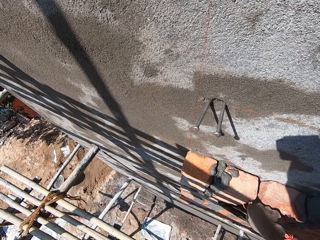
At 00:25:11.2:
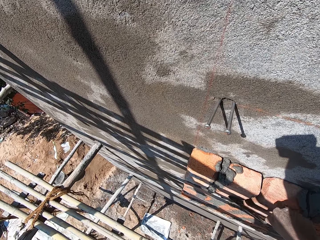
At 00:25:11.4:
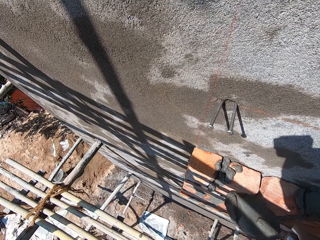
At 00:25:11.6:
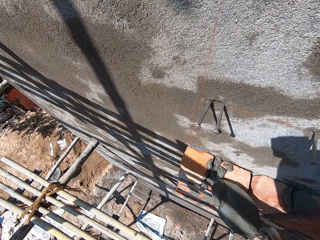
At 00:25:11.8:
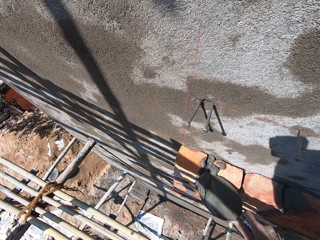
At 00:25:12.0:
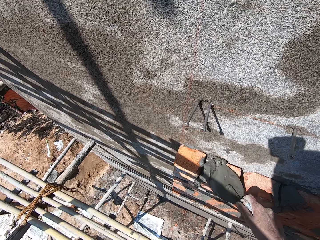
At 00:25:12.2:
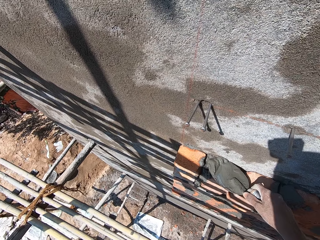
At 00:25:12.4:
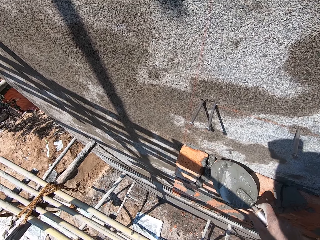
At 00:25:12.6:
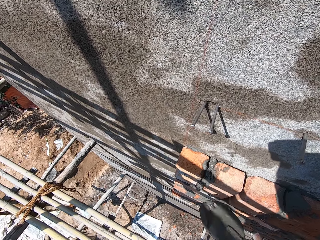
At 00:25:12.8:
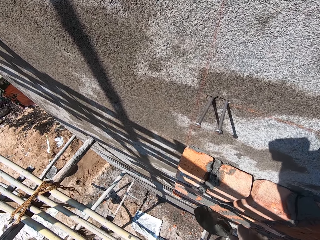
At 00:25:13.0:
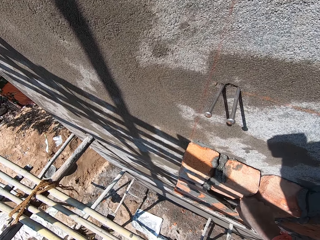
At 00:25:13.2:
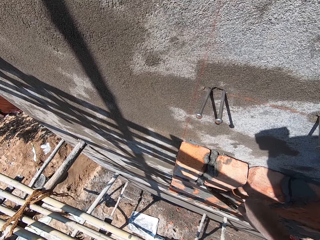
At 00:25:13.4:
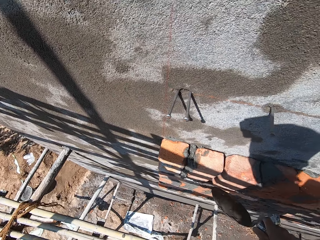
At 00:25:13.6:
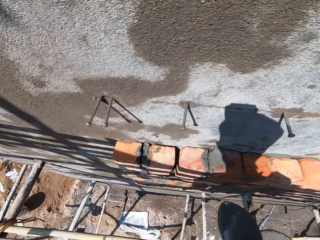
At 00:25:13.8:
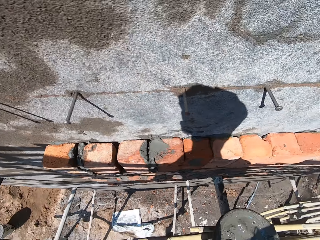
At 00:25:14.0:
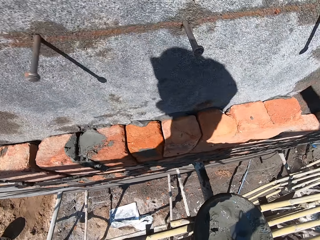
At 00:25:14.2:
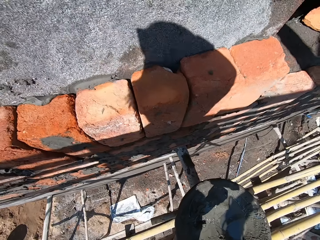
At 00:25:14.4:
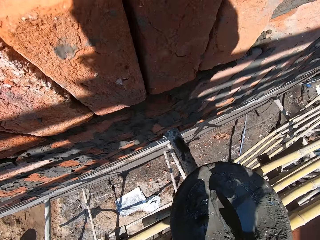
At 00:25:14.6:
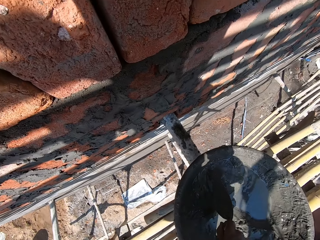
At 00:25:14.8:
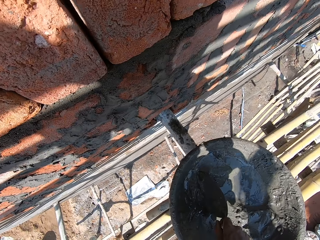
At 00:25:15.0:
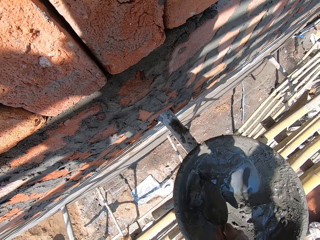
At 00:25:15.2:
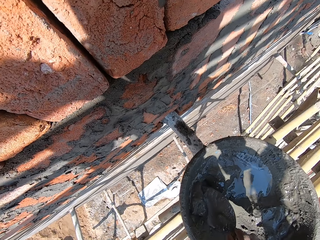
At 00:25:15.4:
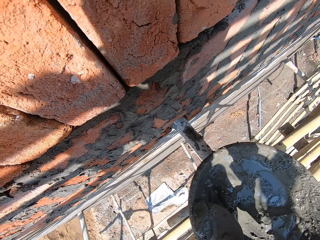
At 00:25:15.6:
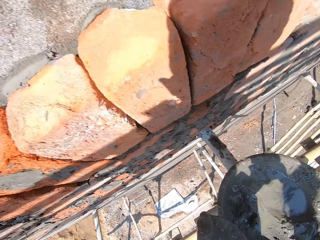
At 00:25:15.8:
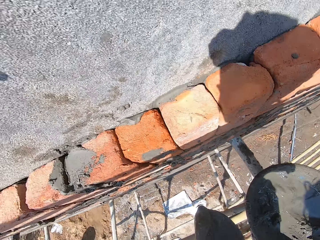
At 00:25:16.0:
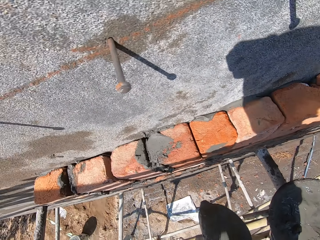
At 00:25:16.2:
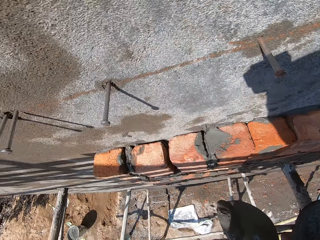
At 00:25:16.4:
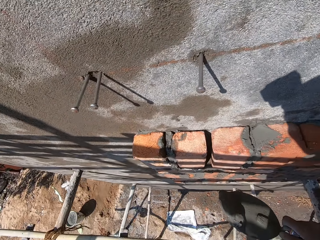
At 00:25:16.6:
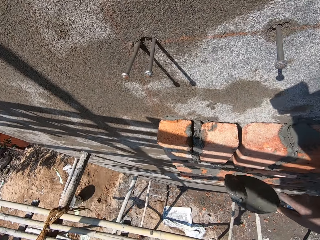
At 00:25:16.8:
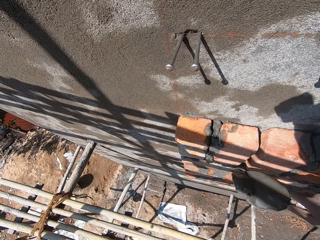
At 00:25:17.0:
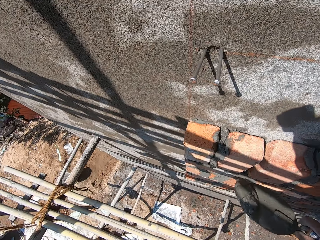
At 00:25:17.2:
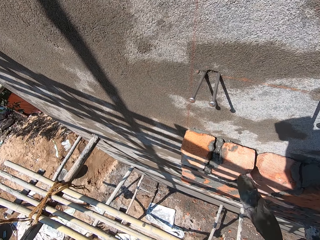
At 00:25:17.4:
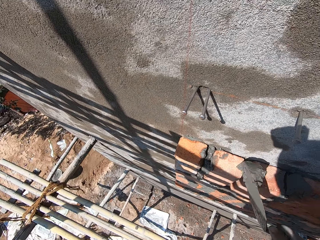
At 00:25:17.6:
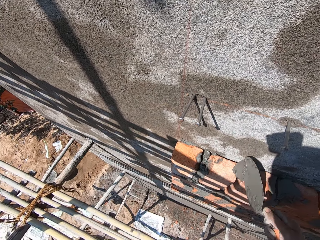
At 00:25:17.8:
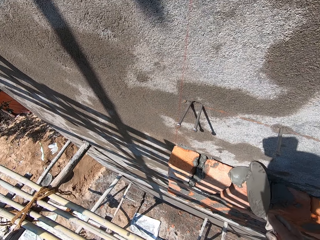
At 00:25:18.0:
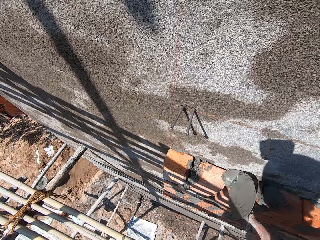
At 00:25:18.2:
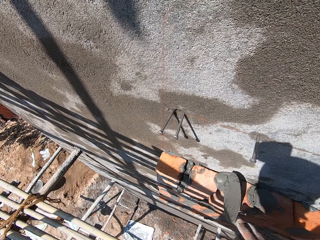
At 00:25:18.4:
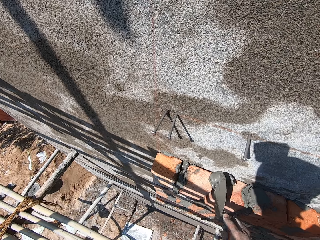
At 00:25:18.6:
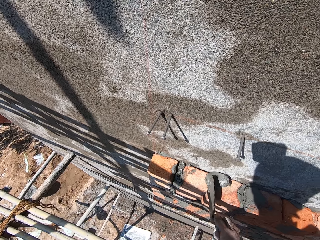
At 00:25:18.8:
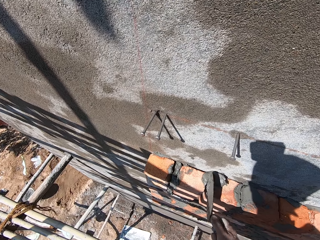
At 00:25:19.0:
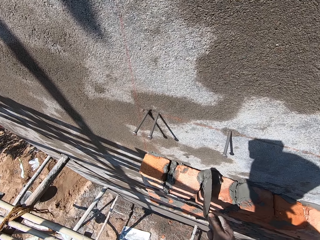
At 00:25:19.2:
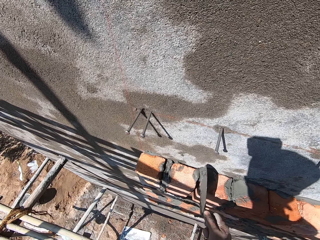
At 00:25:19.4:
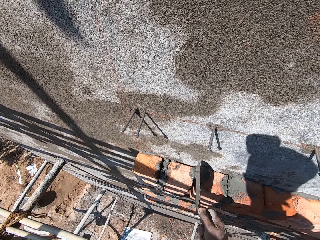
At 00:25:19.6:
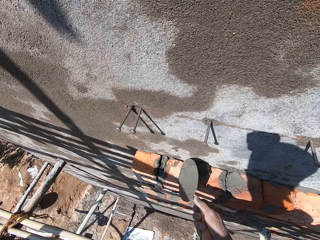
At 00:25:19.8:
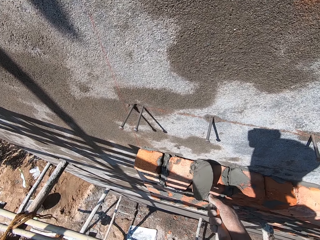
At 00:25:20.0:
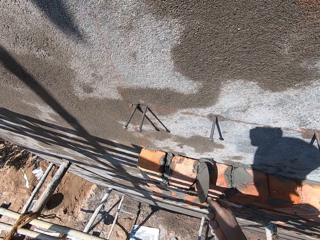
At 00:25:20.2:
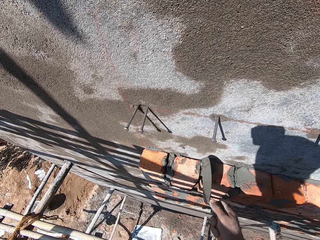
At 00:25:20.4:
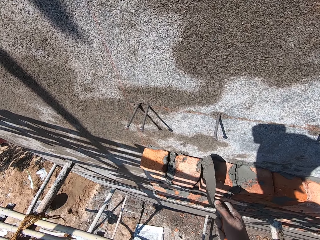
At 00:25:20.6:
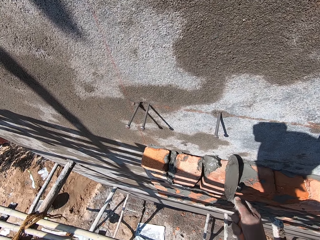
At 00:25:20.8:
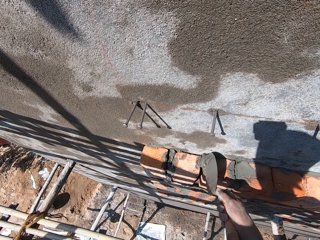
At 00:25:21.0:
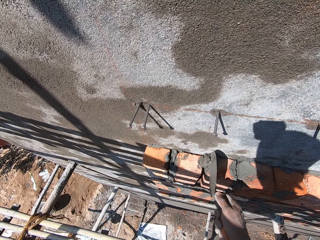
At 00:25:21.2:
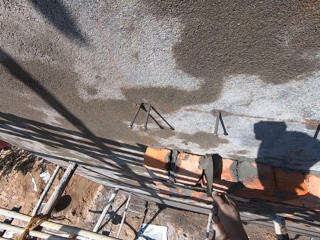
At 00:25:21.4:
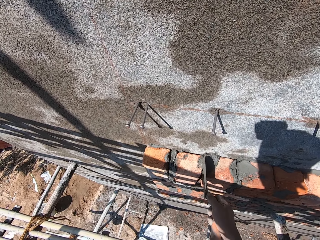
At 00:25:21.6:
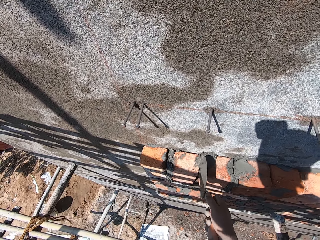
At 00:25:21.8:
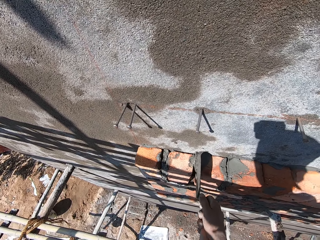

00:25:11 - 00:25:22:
The camera wearer scoops the cement on the bricks with the trowel in his right hand. He places the wet cement on the bricks on the wall with the trowel in his right hand. He scoops some wet cement from the bowl with the trowel in his right hand. He places the wet cement on the bricks on the wall with the trowel in his right hand. He places the wet cement between the bricks on the wall with the trowel in his right hand.

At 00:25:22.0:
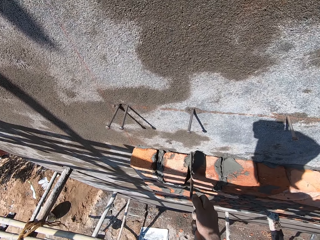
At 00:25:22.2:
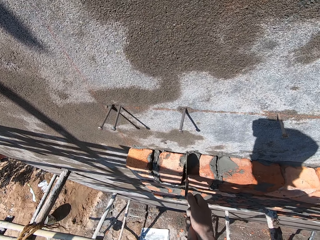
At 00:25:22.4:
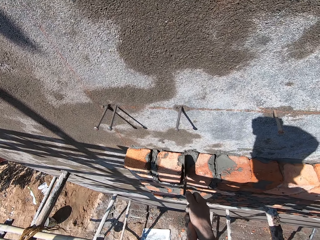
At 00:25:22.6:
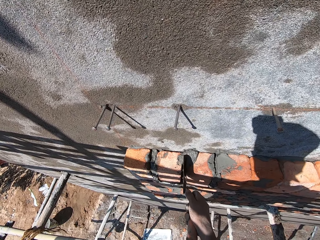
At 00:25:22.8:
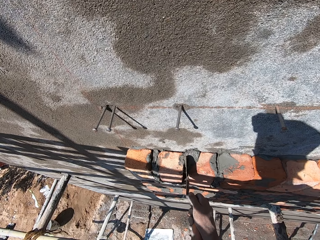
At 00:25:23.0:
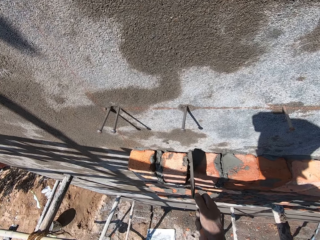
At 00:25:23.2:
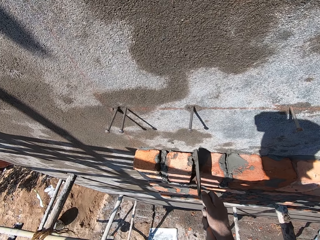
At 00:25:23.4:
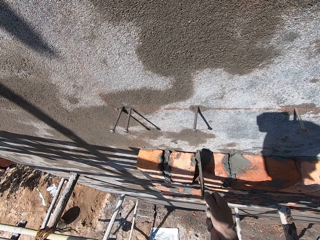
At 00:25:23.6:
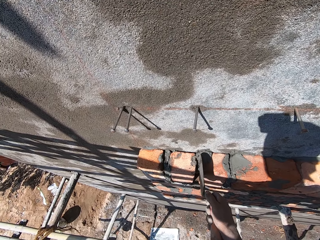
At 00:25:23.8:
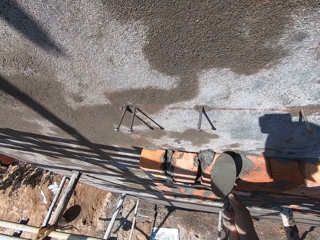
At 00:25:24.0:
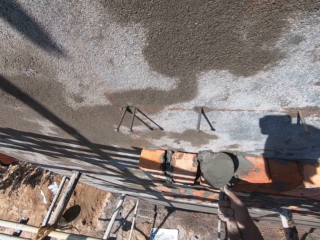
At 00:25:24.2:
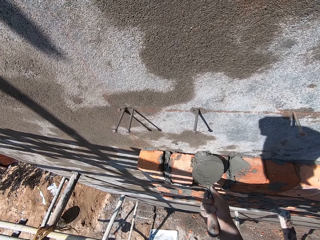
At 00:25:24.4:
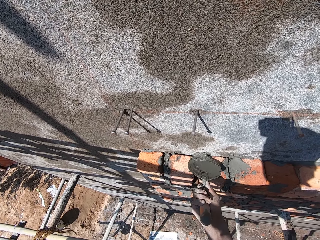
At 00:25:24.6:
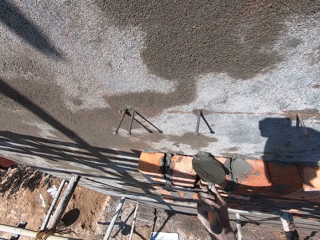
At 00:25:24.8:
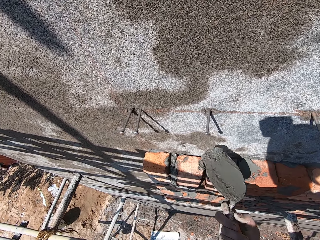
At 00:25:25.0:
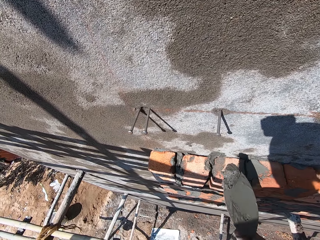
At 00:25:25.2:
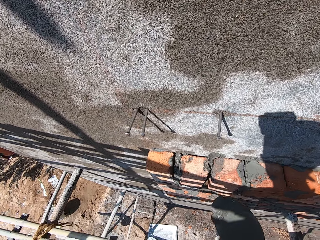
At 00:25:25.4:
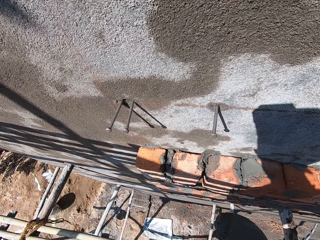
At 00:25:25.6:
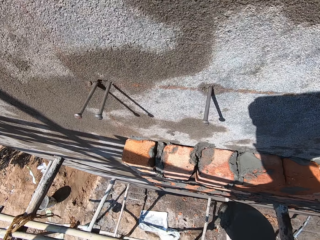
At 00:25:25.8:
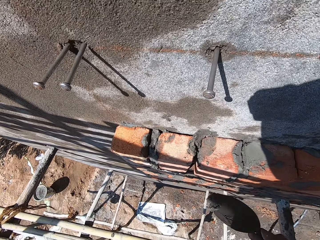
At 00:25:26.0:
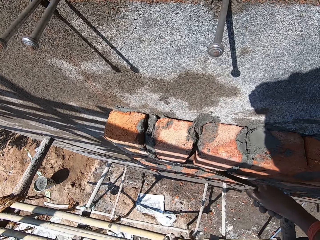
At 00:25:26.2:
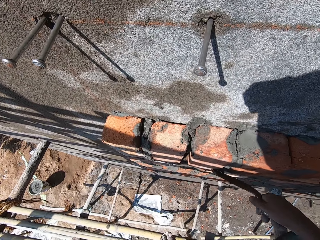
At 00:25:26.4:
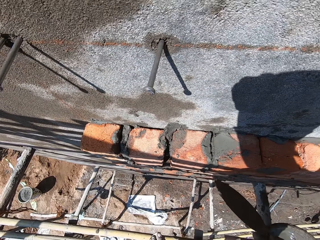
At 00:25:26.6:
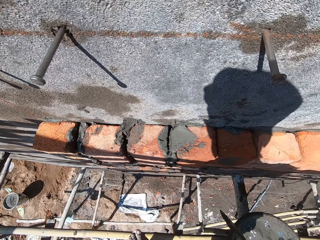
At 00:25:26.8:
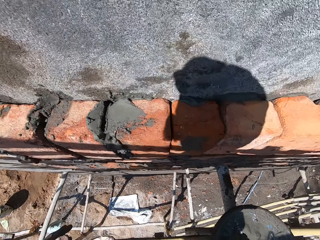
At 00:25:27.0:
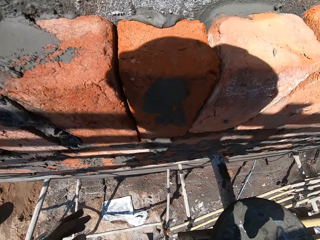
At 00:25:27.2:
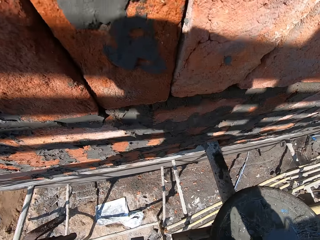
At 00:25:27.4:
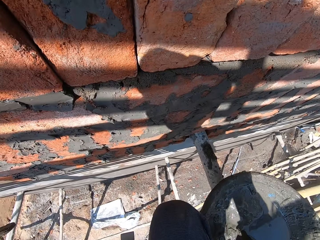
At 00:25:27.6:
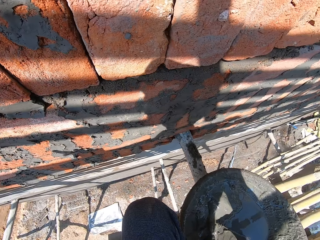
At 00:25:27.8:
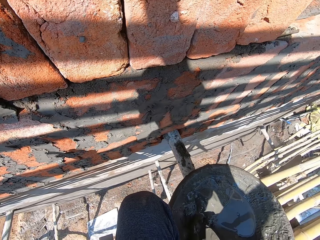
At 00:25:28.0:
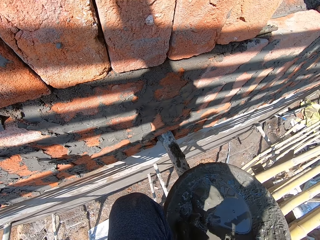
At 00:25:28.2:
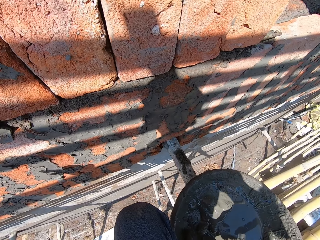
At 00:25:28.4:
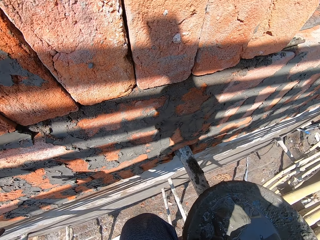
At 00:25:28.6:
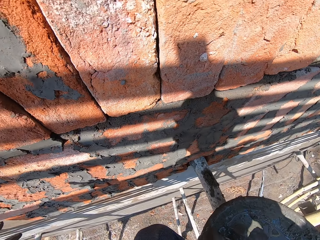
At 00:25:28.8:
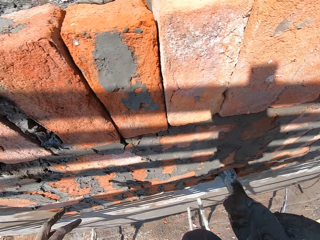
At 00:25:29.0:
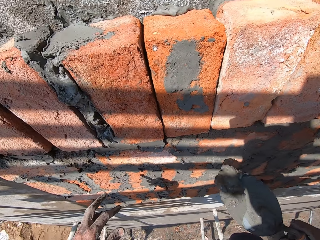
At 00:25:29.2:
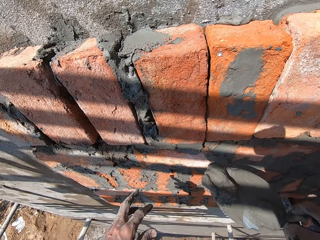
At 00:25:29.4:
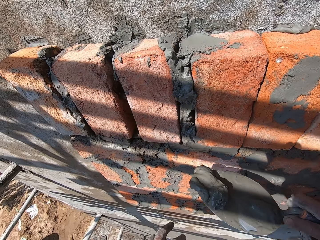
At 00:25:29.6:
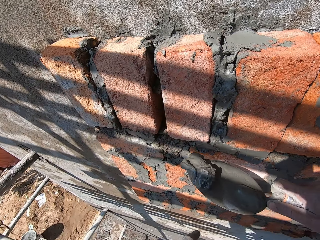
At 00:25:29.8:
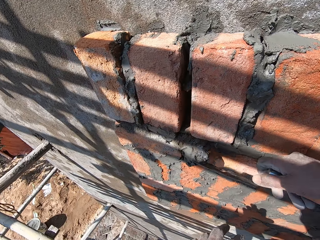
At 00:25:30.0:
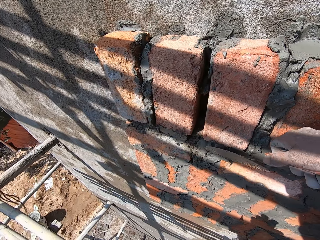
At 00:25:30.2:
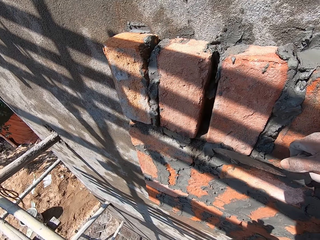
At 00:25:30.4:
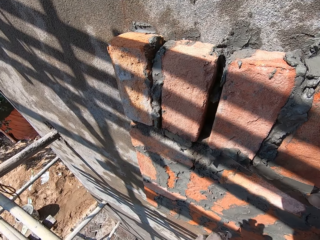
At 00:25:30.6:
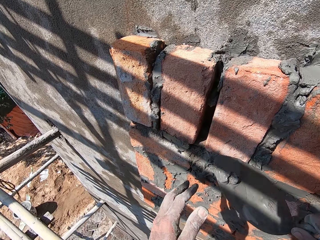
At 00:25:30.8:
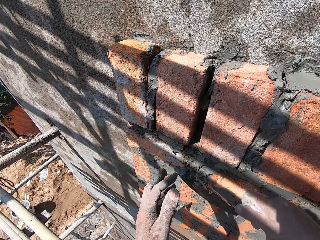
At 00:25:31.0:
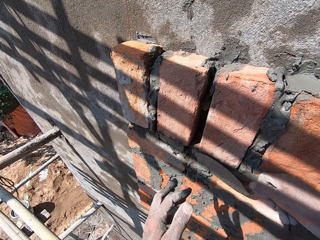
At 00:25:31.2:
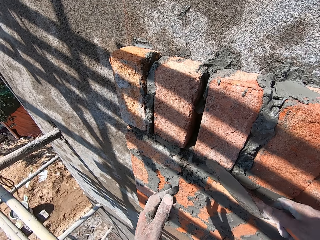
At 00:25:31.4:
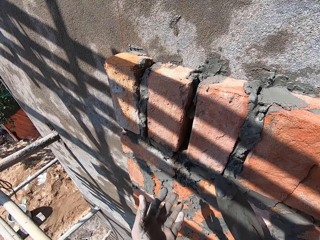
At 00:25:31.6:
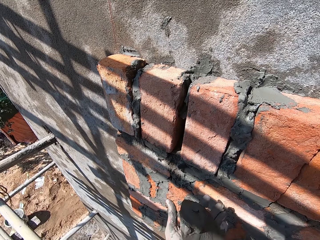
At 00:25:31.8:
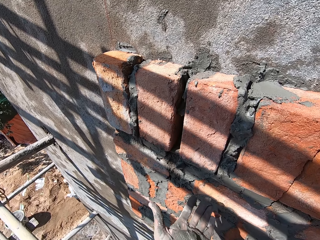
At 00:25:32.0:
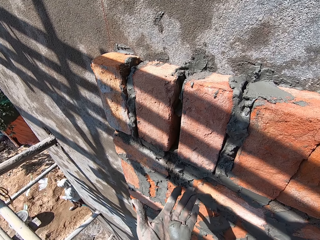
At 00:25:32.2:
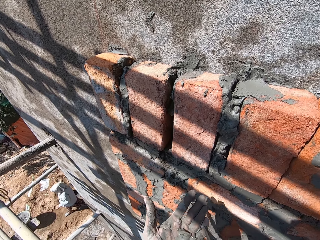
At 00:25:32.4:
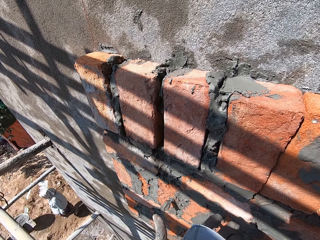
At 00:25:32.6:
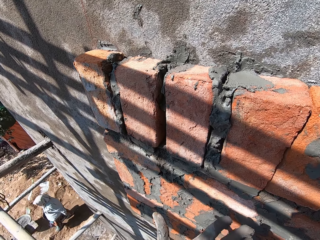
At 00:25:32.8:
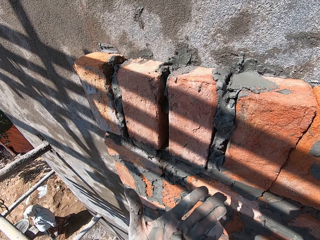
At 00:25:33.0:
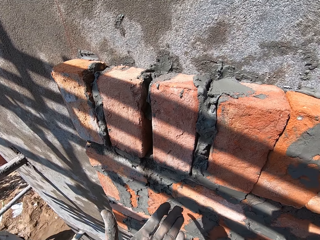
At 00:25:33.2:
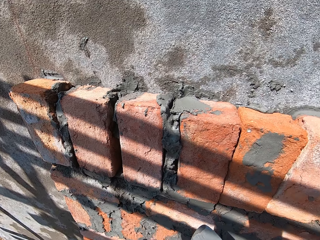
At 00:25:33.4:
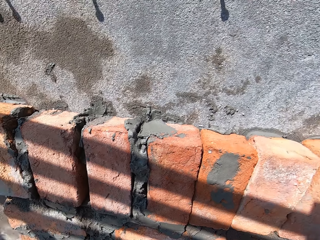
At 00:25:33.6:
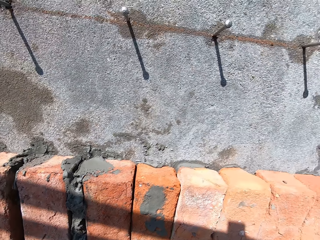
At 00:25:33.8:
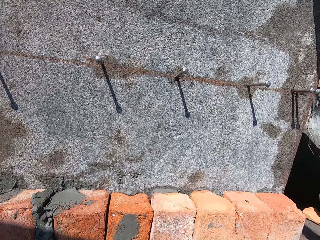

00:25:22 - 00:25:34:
The camera wearer scoops the cement from the bricks with the trowel in his right hand. He places the wet cement on the bricks on the wall with the trowel in his right hand. He scoops cement with the trowel. He converses with a man and another man. He places the wet cement on the bricks on the wall with the trowel in his right hand. He wipes the wet cement on his left hand with the trowel in his right hand.
